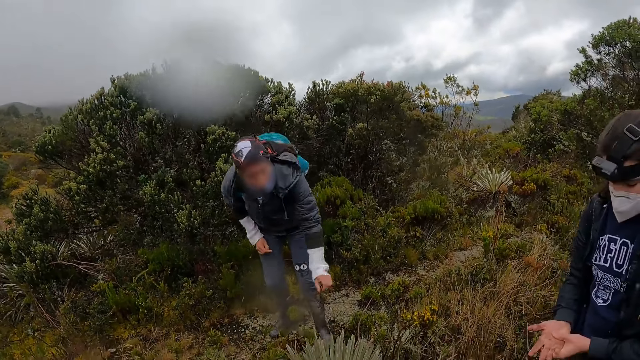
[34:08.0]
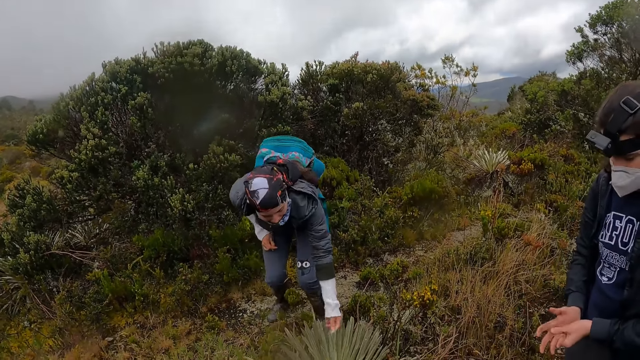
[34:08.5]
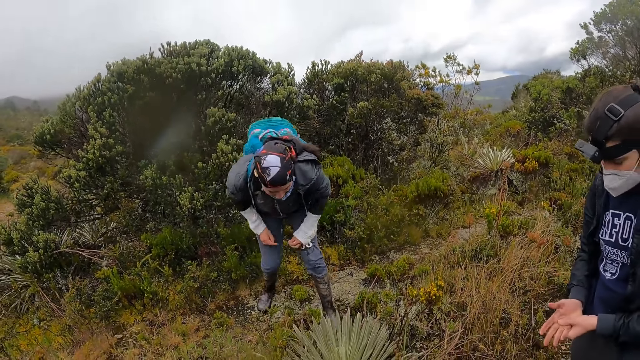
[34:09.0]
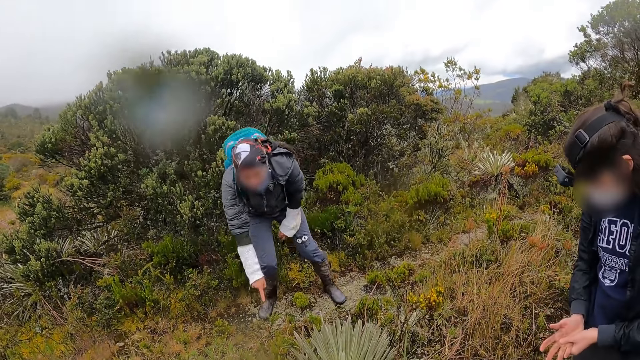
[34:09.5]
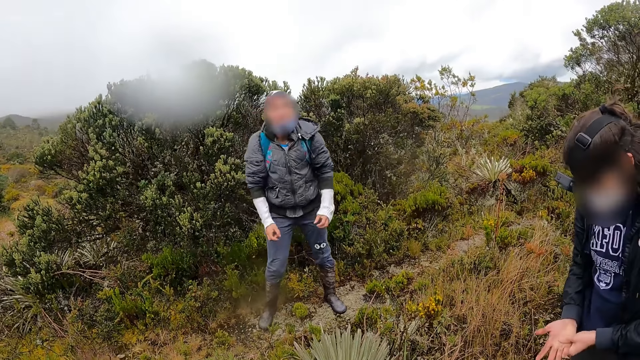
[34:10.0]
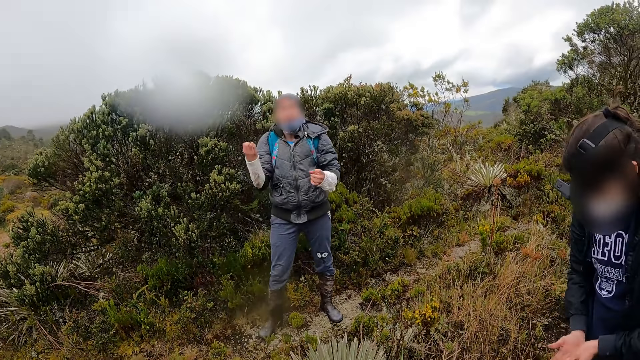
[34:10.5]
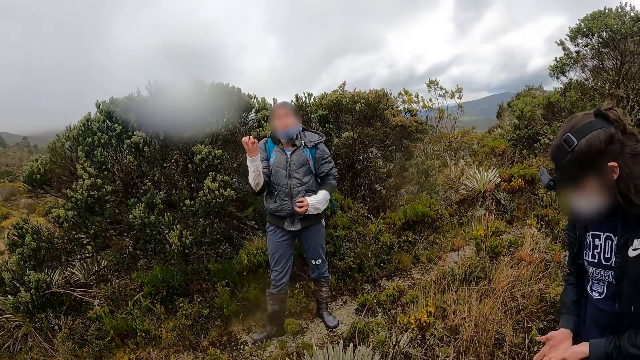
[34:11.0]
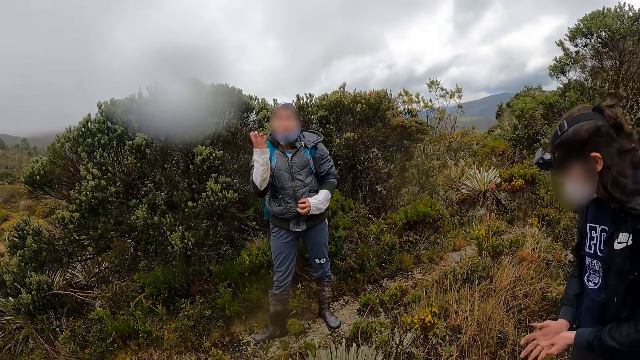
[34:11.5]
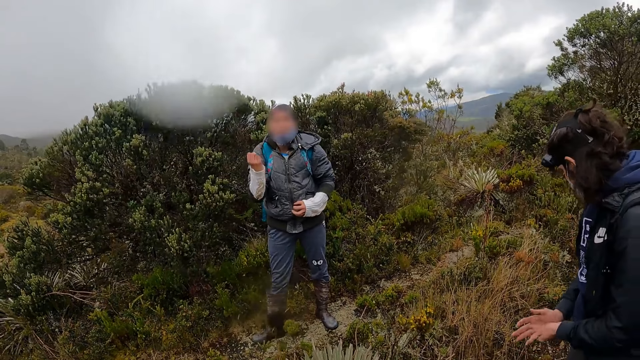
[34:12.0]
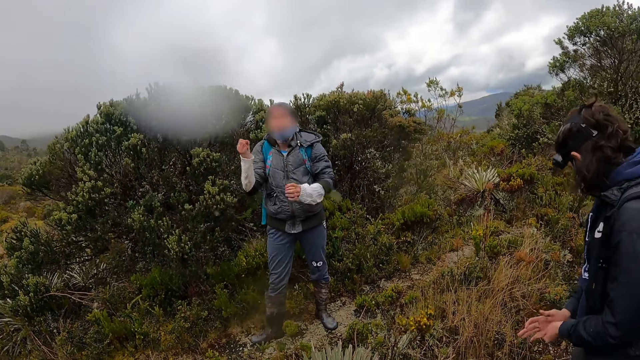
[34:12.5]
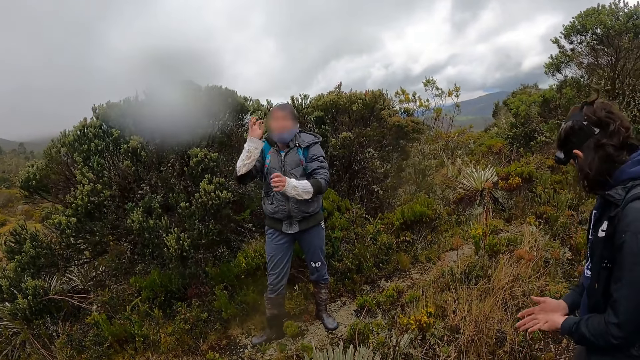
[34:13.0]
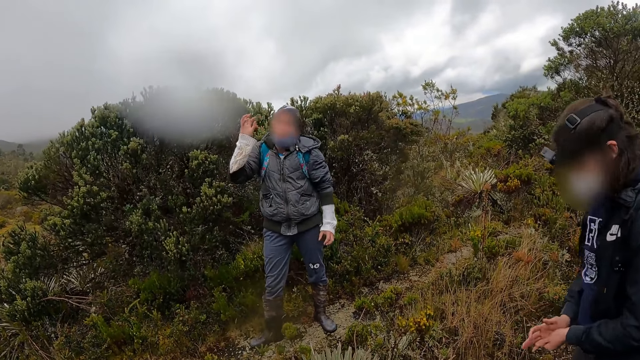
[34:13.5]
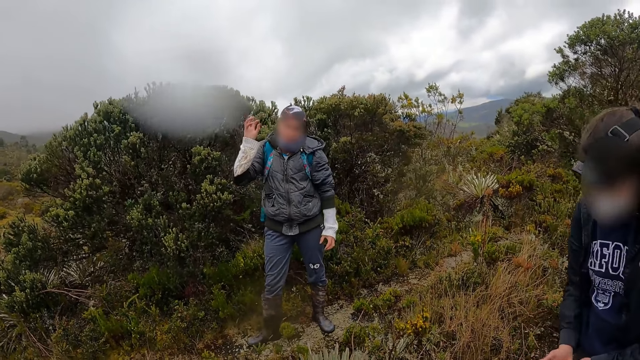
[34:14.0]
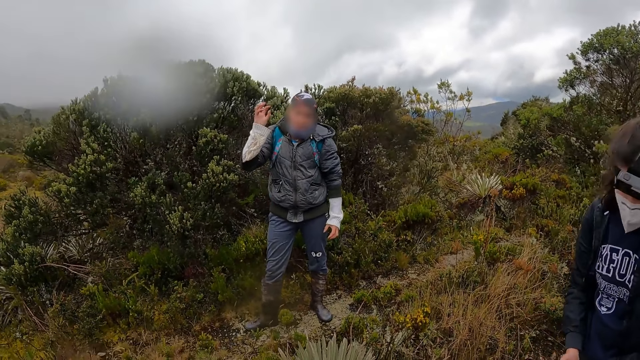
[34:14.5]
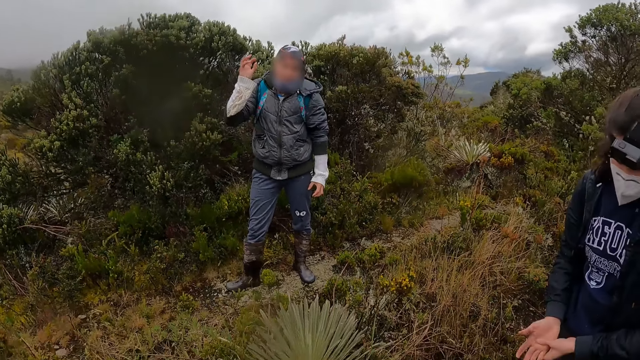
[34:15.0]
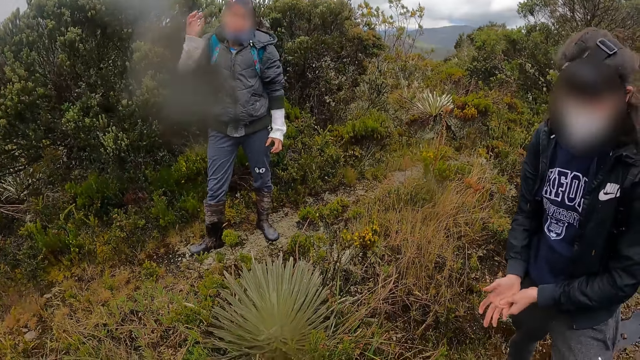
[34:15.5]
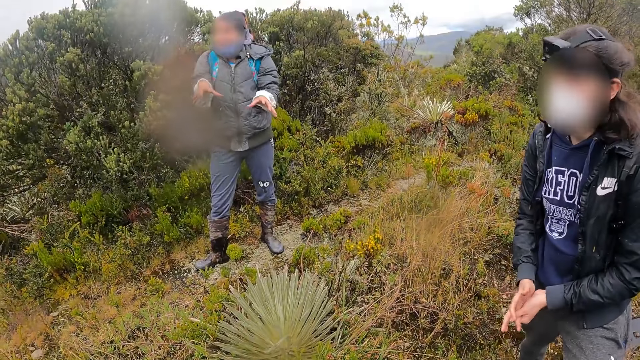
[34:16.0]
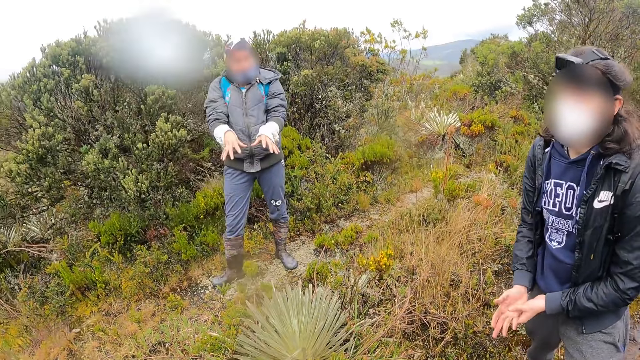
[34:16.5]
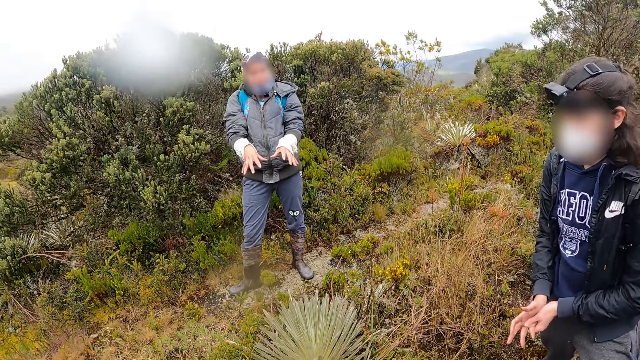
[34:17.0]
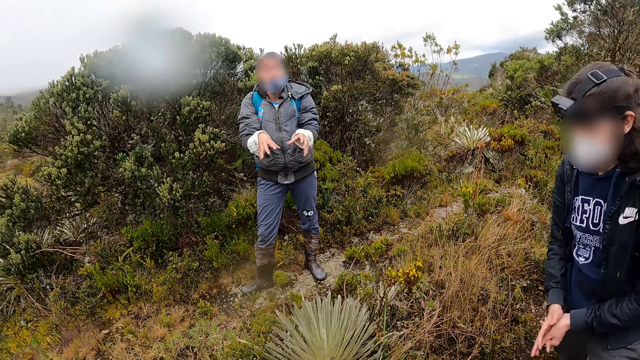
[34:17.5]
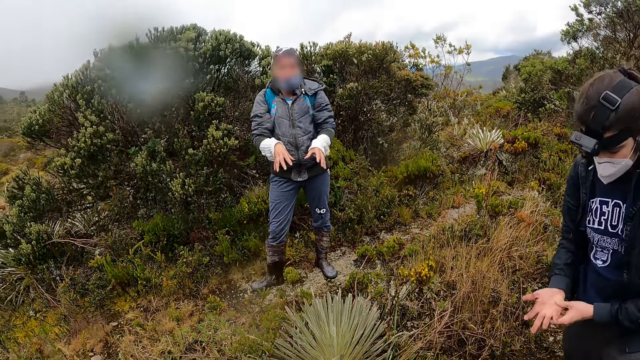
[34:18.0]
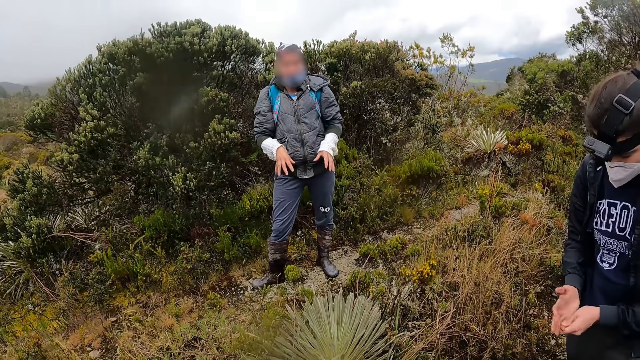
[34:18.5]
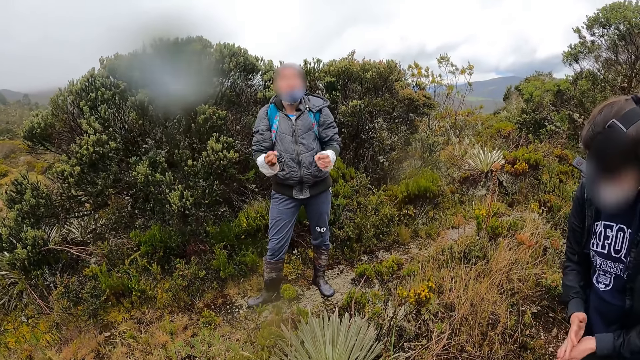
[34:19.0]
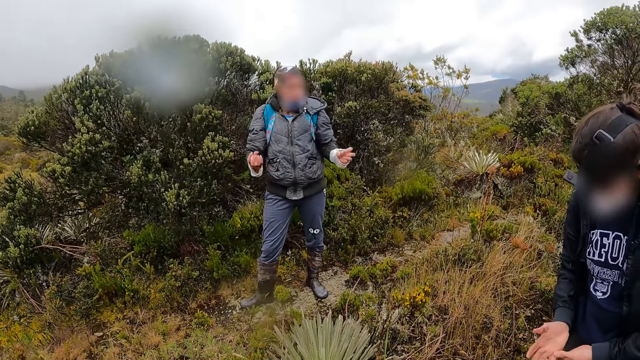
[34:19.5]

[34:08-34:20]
A man speaks to the camera wearer.

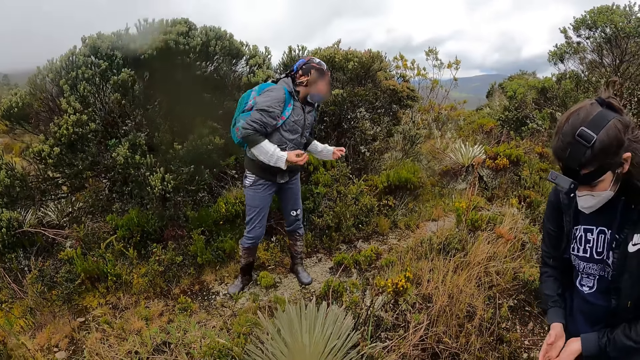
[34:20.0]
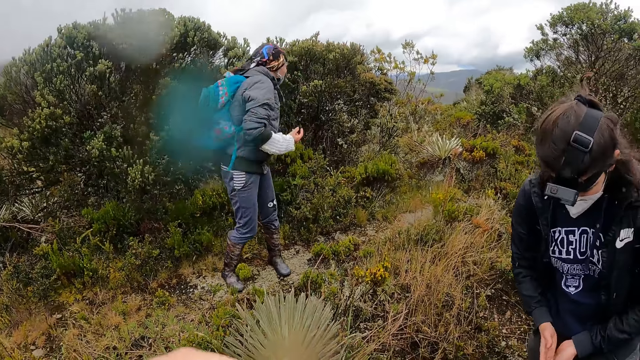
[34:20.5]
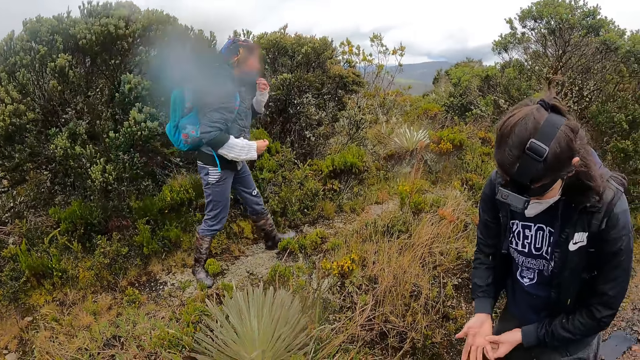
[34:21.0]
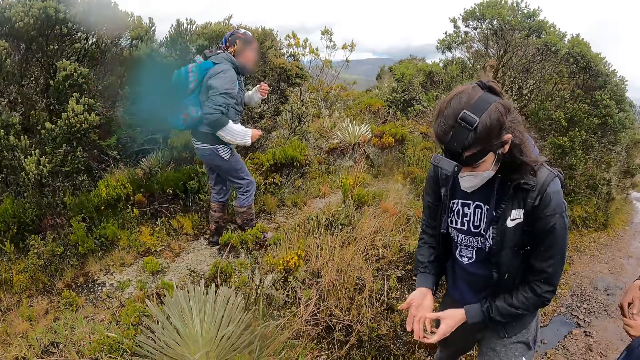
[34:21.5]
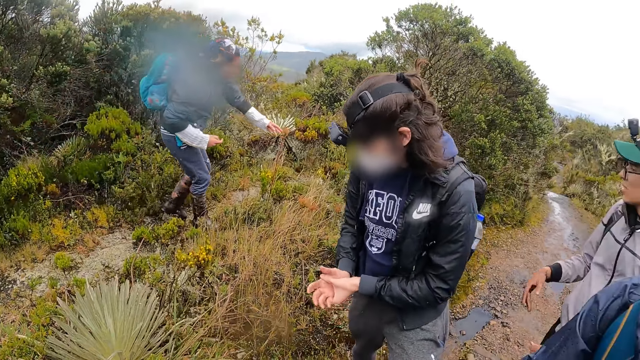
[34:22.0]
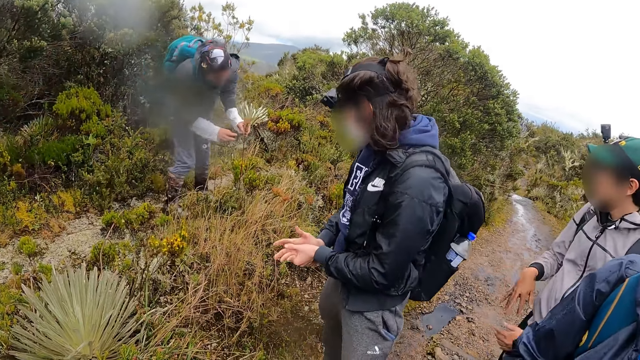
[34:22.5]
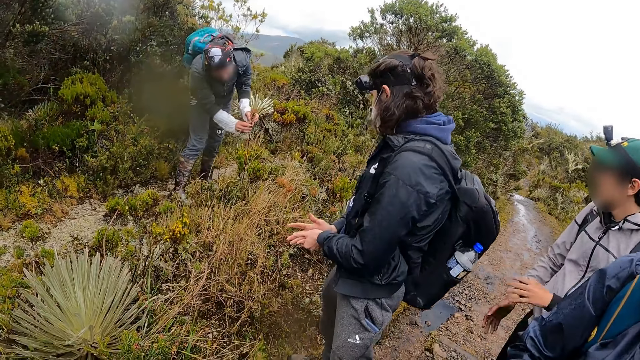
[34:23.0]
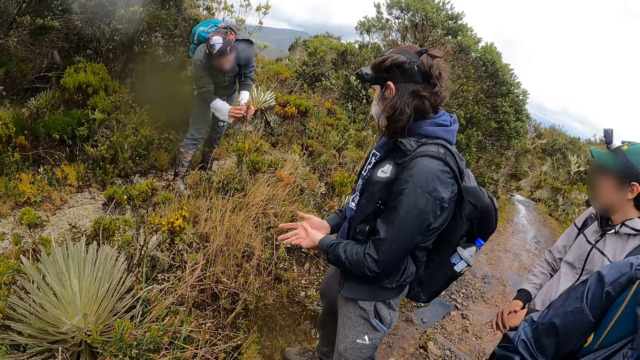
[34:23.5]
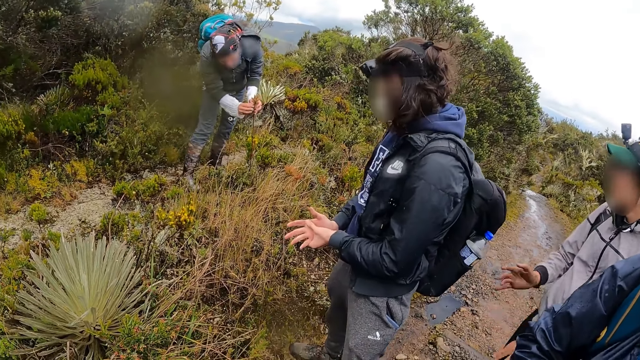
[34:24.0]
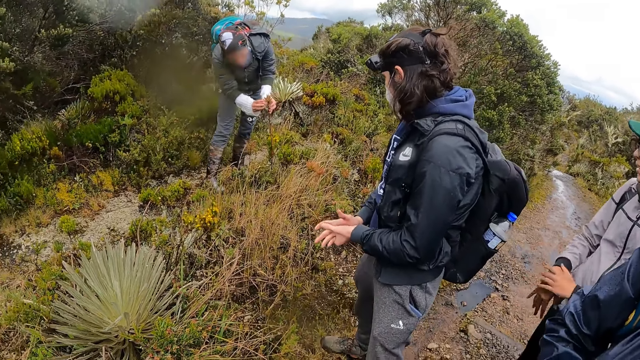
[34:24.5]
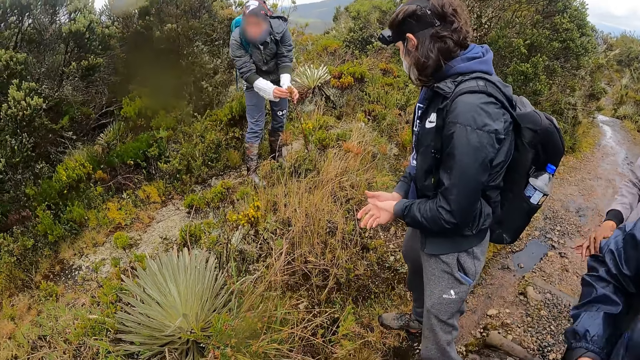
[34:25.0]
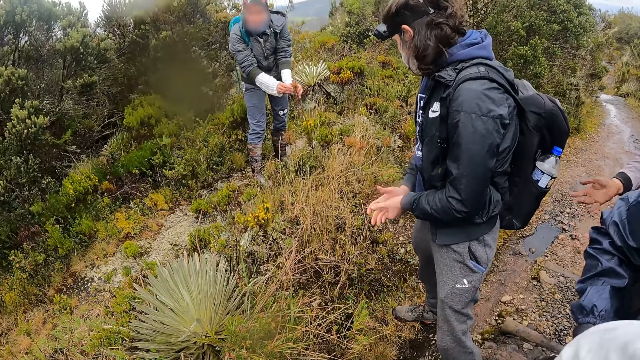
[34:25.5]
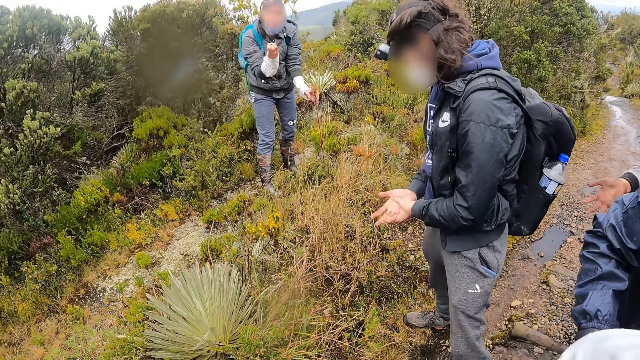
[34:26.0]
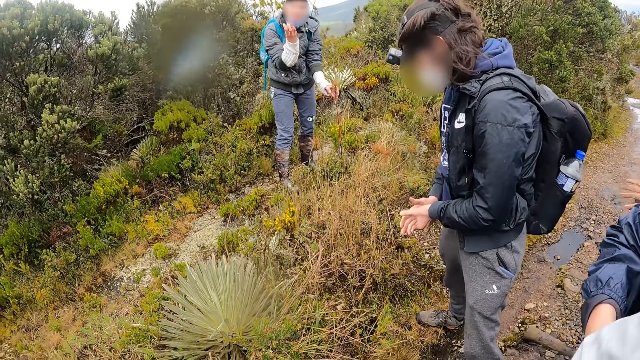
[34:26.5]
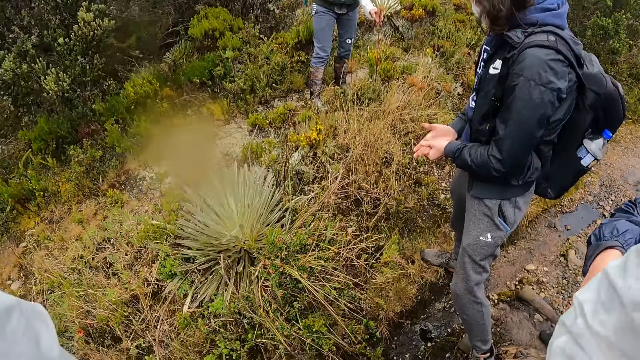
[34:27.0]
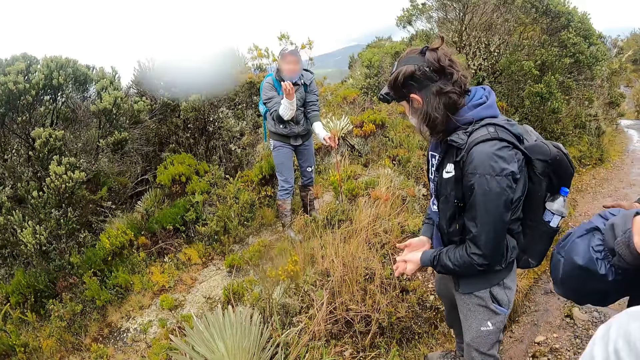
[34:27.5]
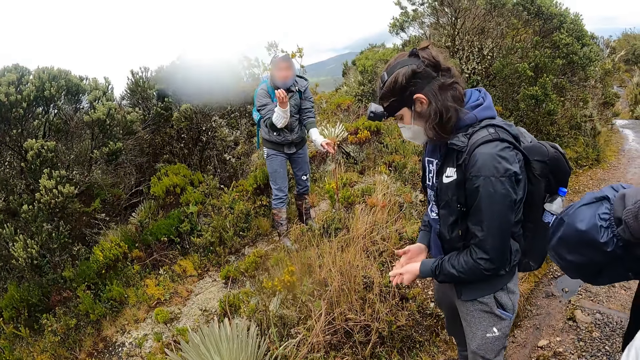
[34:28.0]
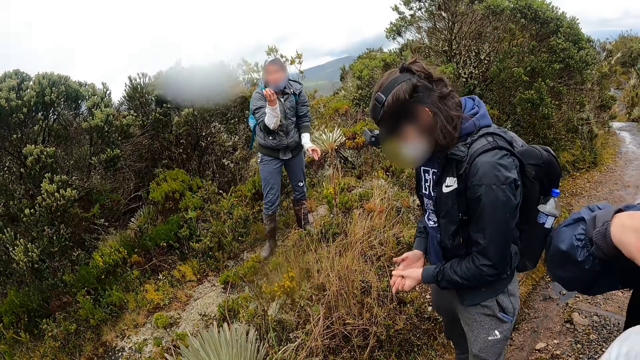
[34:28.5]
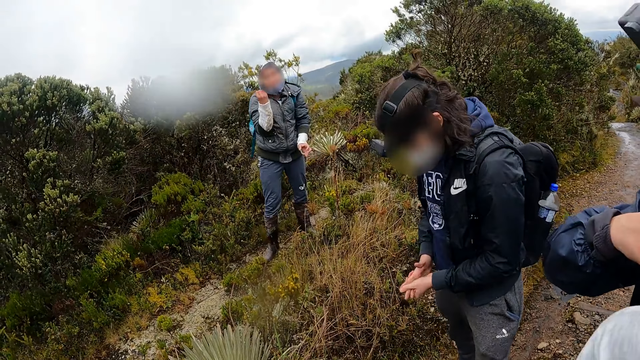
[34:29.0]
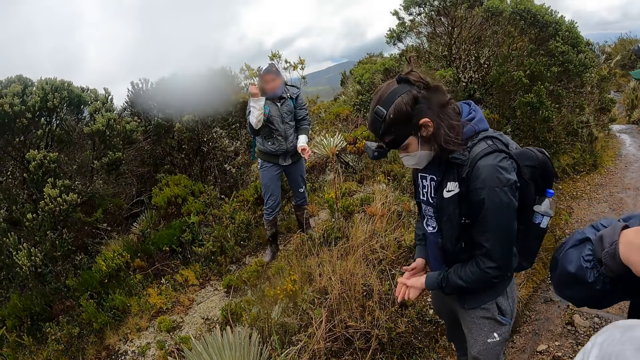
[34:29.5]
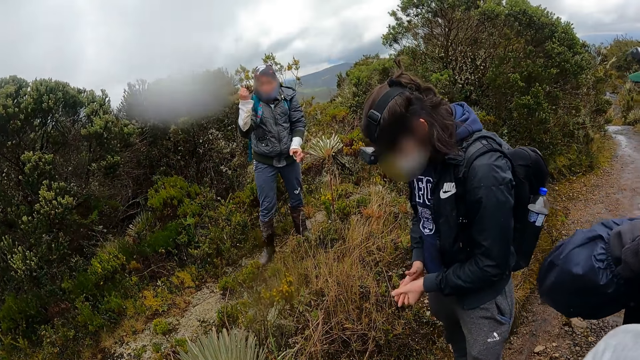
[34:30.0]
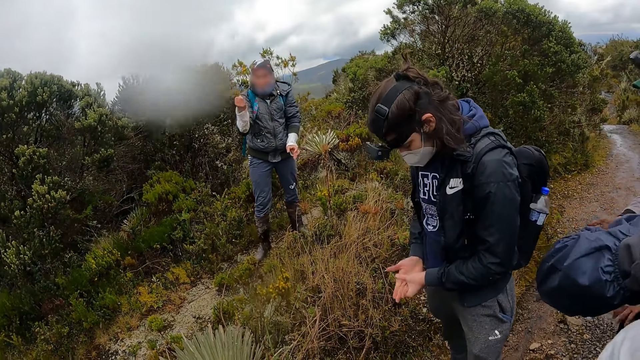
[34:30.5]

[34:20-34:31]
The woman touches a flower plant with both hands. A man rubs both hands together.
